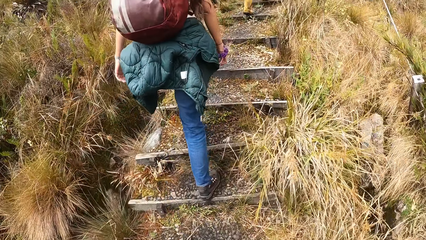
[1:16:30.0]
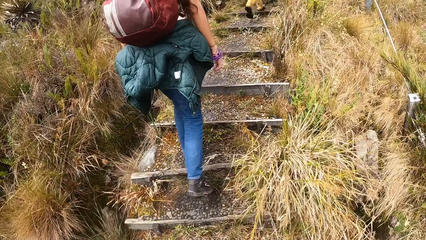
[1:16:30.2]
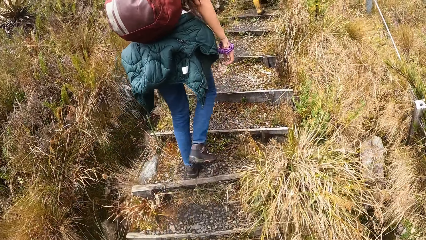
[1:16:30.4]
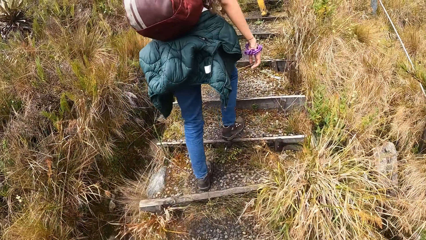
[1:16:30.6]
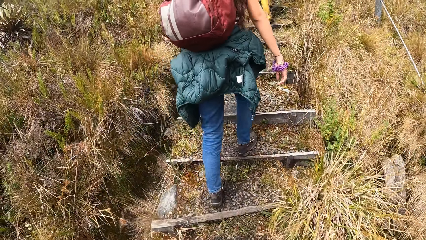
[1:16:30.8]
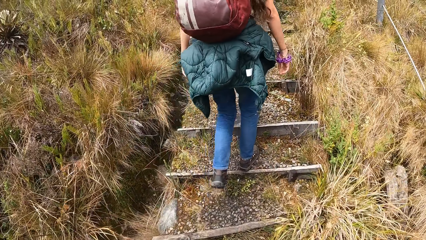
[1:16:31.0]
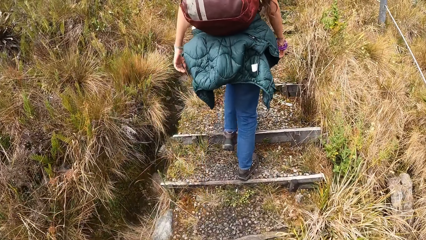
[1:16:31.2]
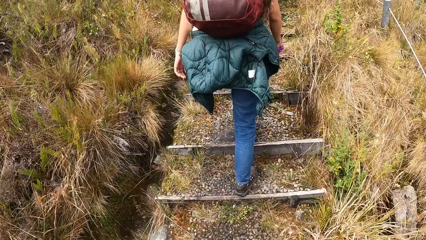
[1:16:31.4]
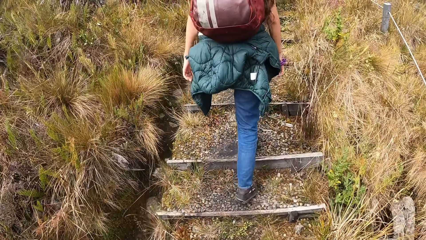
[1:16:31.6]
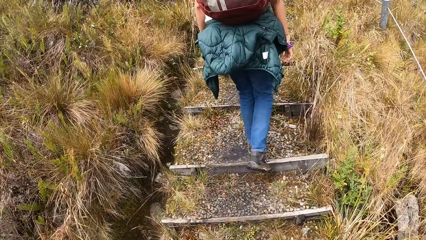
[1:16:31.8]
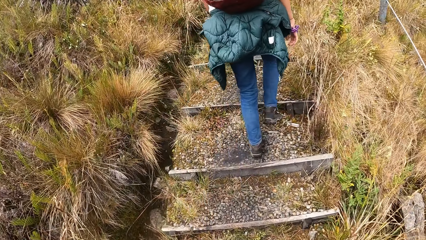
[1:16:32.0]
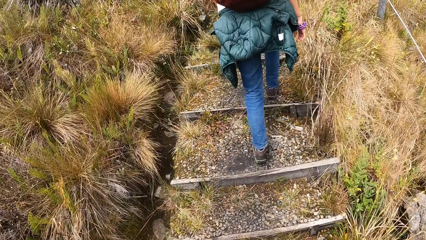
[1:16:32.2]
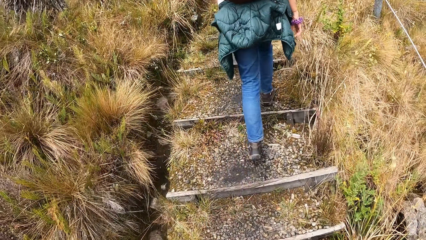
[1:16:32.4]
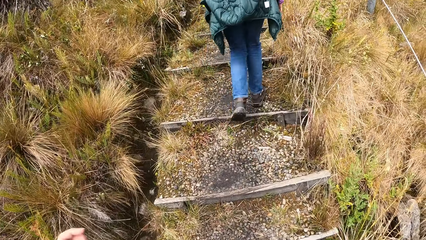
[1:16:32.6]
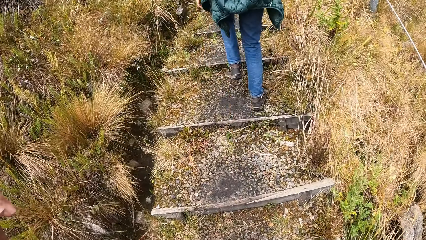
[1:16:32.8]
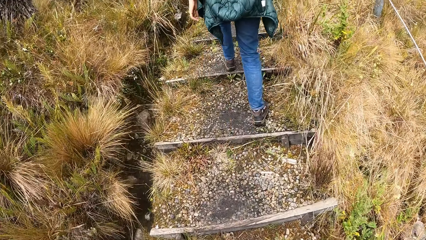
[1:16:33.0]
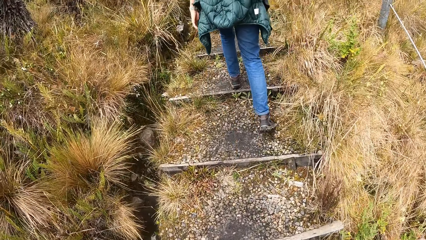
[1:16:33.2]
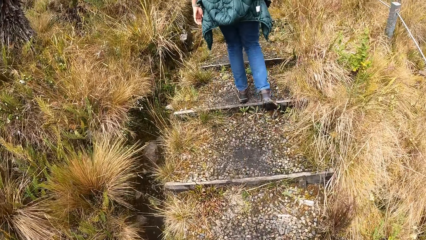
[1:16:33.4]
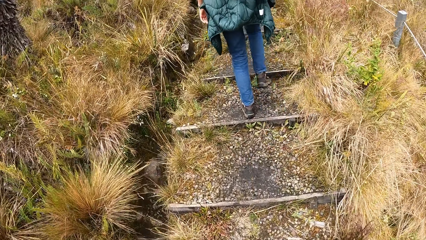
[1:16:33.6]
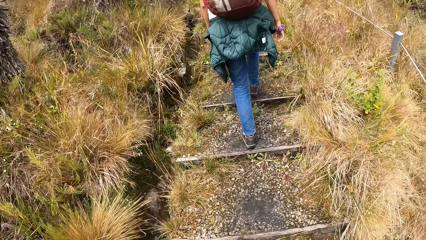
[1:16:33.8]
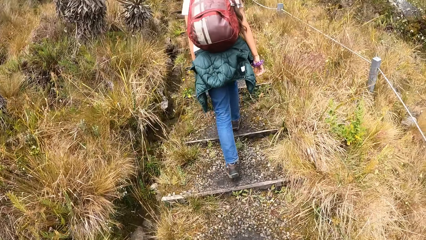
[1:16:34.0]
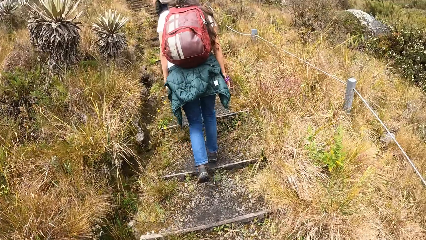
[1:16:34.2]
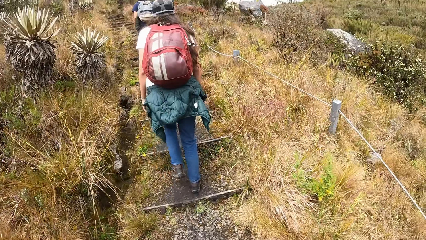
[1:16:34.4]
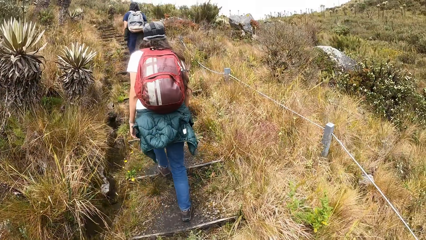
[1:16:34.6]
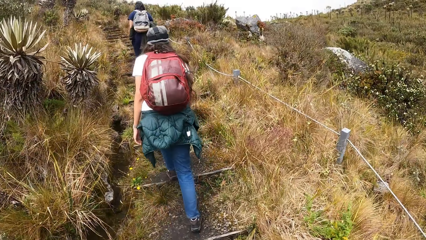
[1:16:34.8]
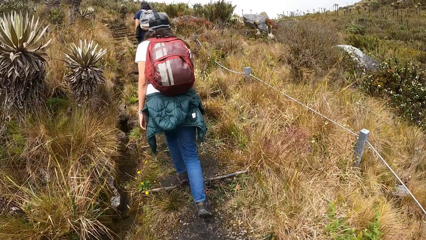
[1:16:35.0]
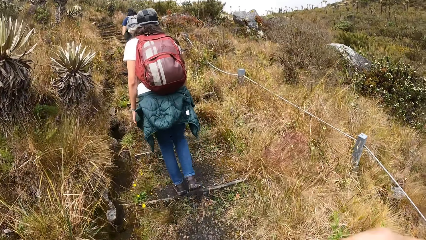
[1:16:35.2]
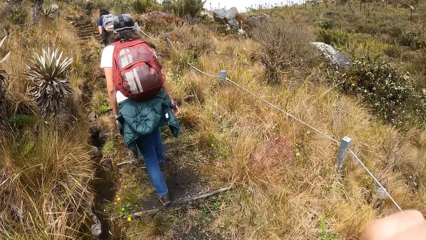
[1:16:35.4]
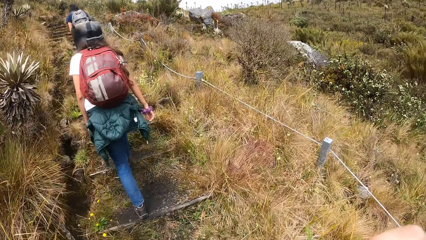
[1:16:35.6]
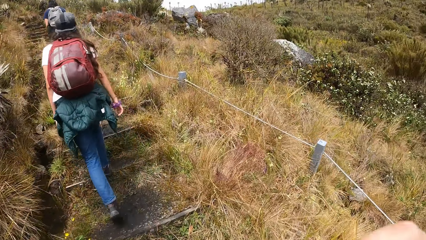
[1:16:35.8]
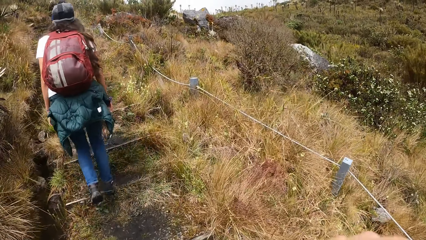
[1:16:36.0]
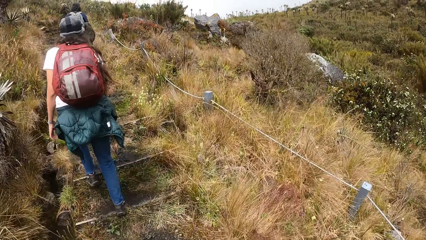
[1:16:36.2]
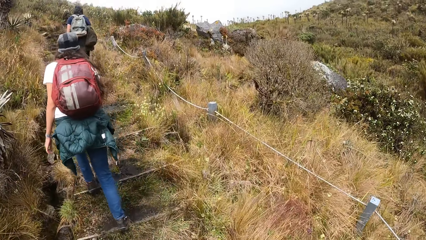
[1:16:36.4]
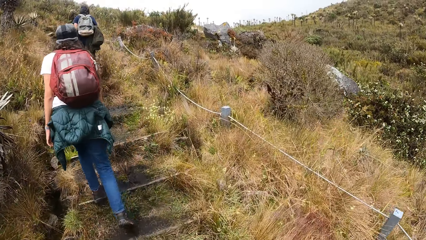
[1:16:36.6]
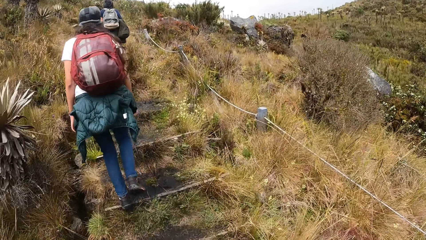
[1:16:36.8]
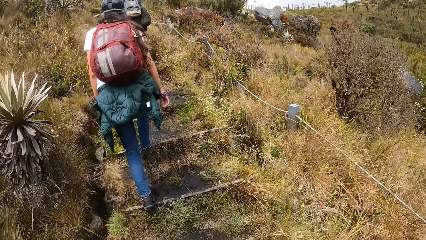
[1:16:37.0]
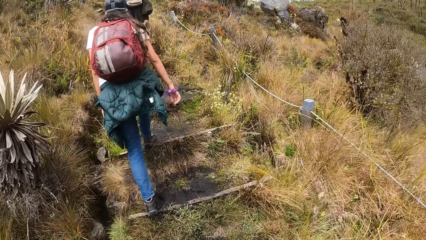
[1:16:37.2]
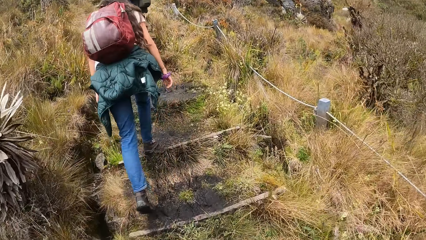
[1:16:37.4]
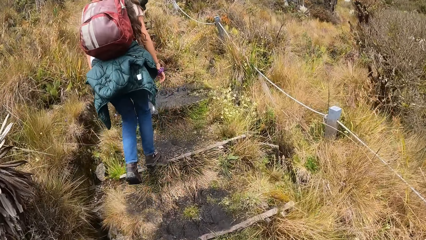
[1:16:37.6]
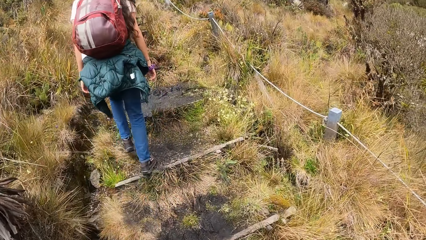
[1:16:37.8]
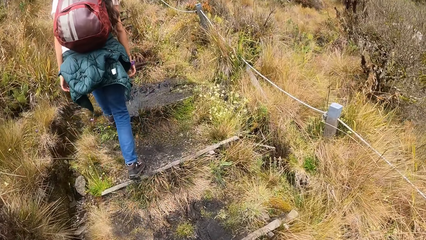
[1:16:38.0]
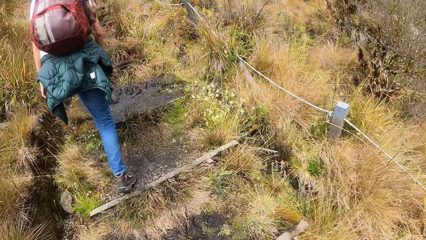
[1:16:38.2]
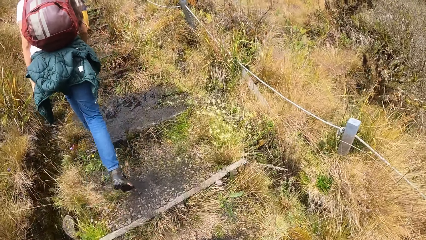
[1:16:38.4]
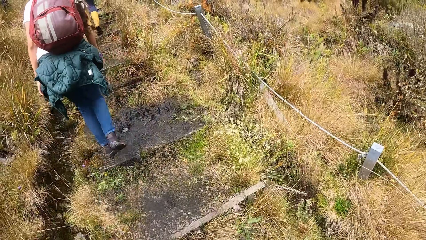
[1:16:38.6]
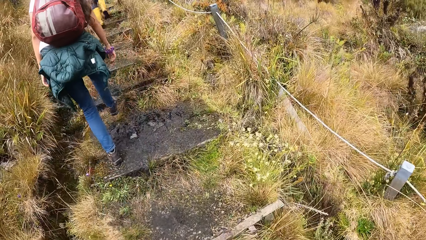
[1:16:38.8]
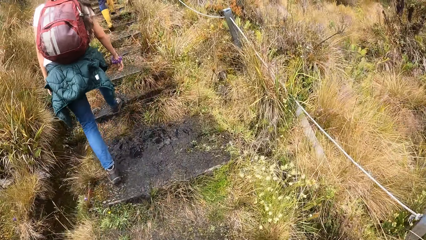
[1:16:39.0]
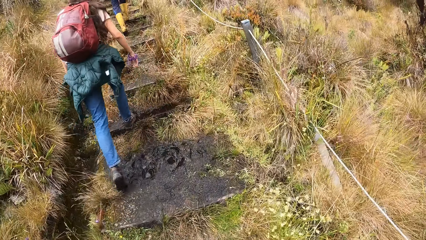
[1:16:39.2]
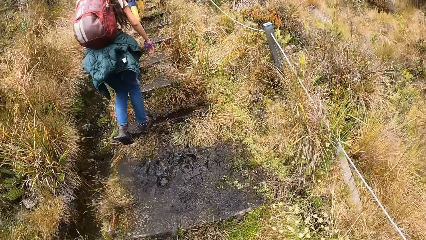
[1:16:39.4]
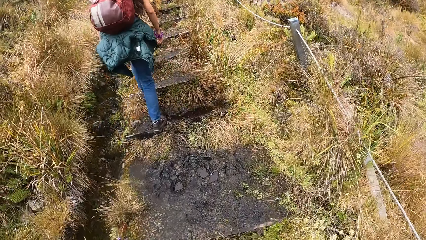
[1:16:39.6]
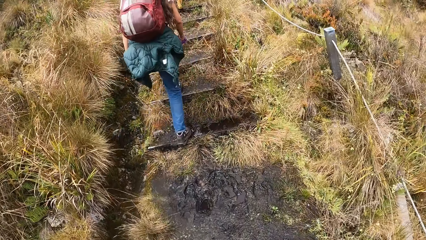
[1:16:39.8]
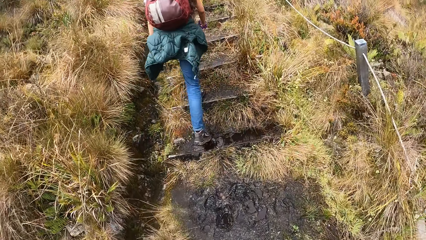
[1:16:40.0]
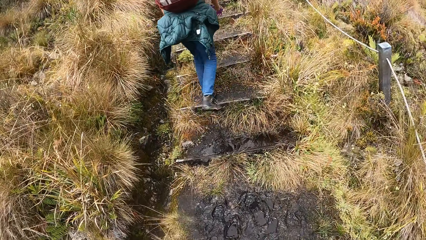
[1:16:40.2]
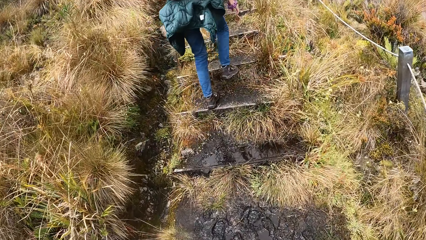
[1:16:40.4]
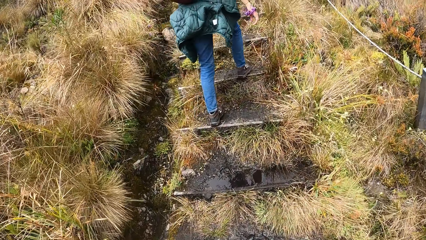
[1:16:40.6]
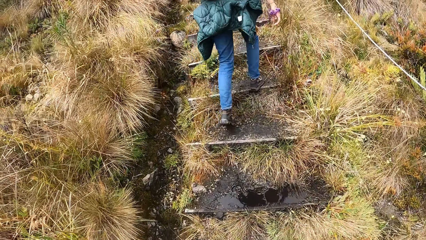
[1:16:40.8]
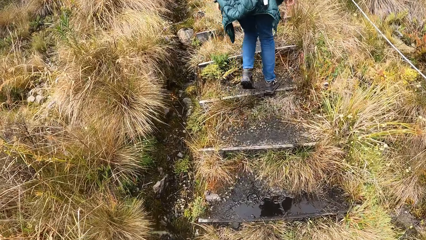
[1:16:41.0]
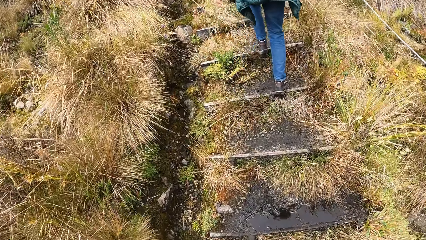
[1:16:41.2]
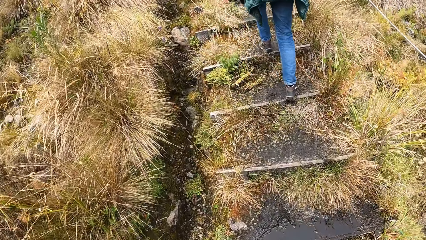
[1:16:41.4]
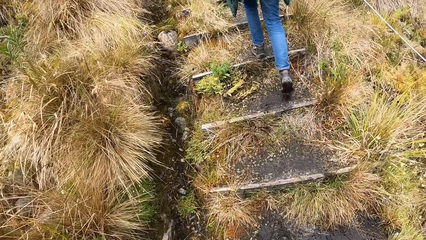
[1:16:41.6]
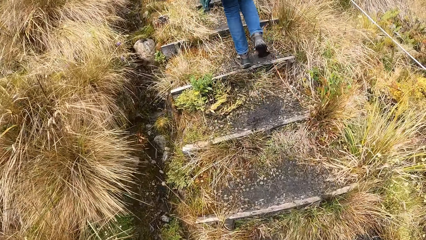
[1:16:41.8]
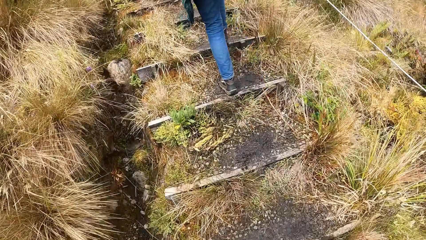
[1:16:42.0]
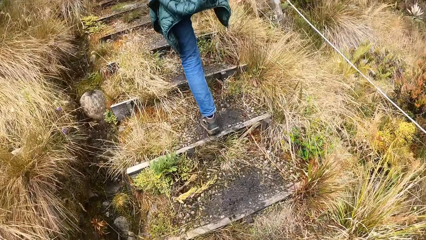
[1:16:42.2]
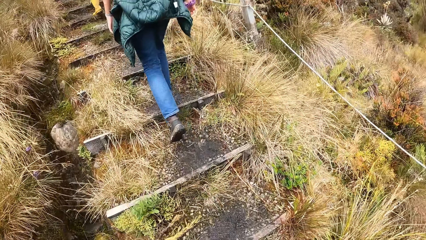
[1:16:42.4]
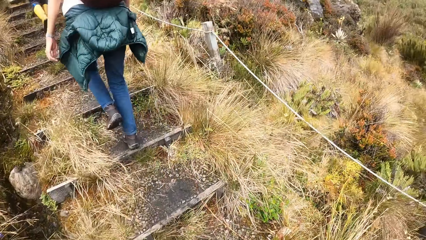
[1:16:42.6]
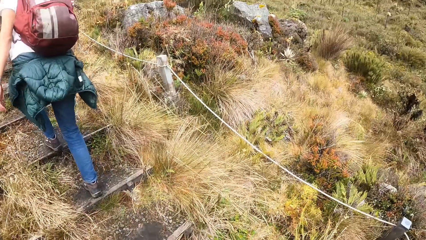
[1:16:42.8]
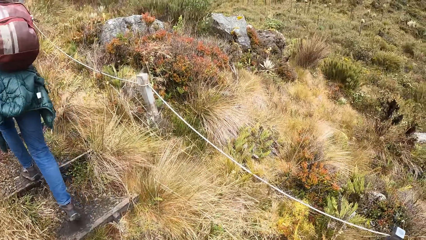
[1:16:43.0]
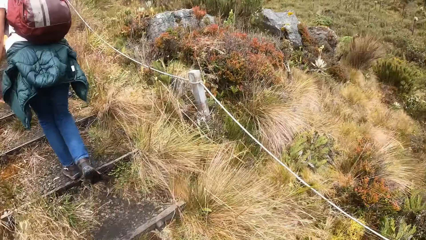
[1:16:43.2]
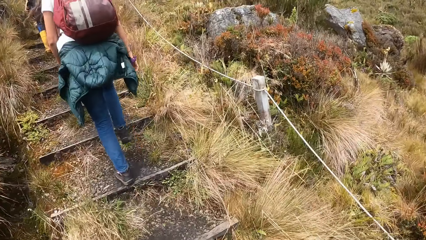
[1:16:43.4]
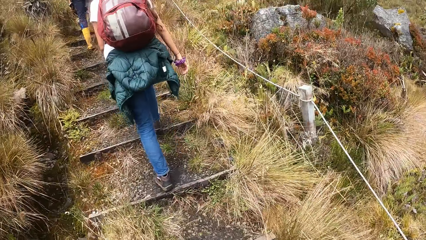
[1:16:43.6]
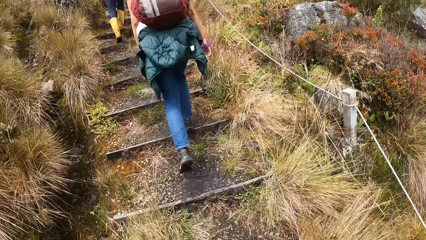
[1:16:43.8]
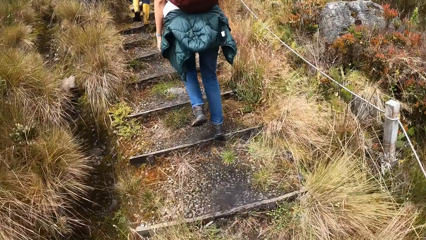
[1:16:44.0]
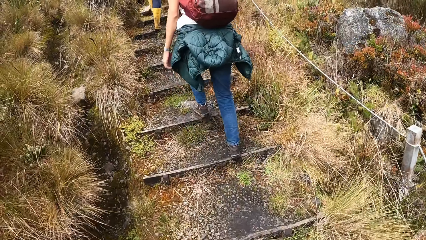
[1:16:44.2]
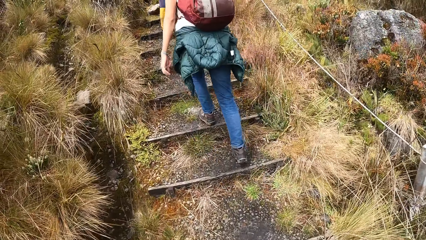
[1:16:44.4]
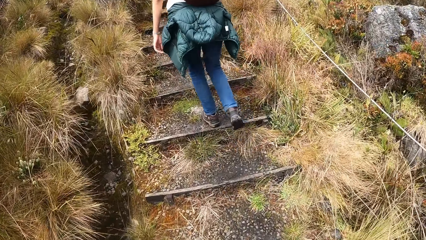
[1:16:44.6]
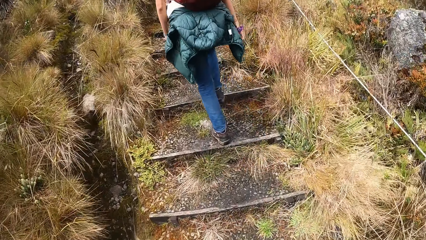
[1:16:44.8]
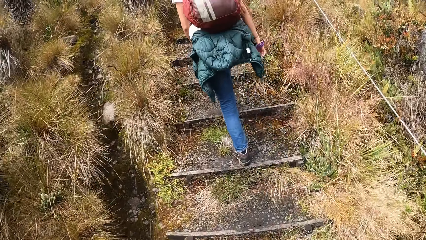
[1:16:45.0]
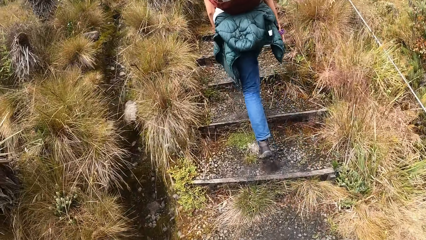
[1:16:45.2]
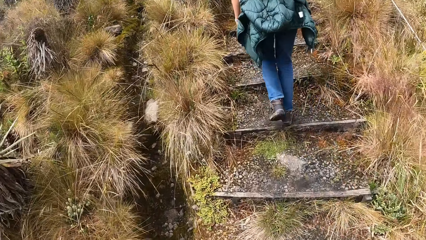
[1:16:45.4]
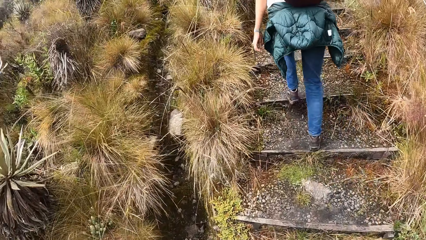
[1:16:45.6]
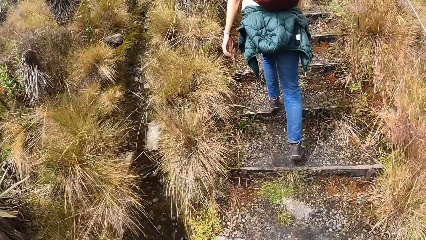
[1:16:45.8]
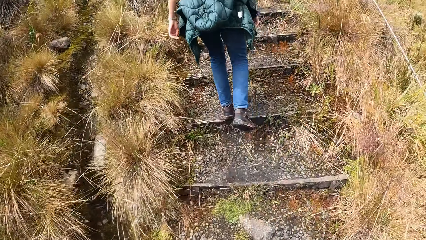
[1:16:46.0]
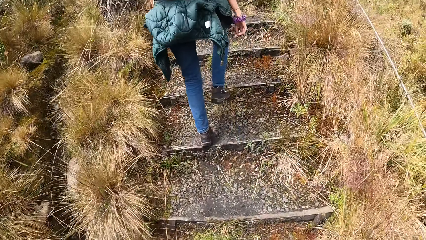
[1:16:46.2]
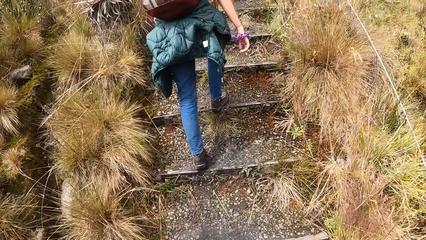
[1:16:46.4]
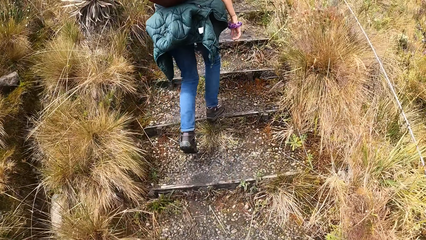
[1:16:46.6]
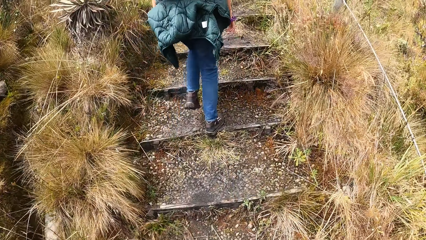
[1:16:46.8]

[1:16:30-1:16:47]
The camera wearer adjusts his camera with his right hand. He looks around. He adjusts his camera with his right hand again. He walks up the hill.
